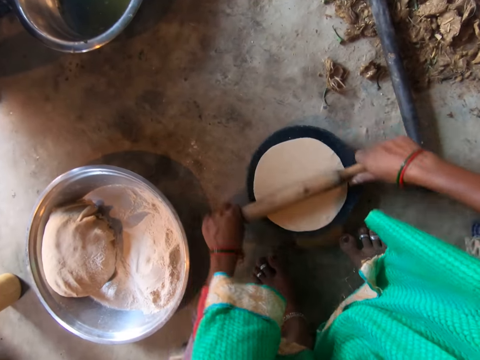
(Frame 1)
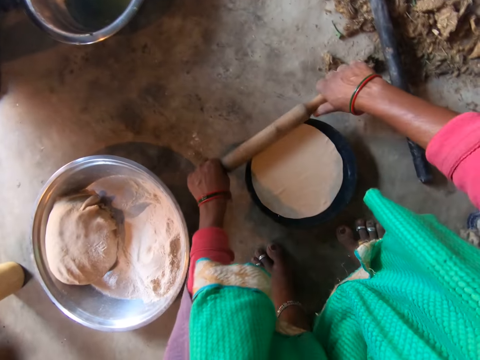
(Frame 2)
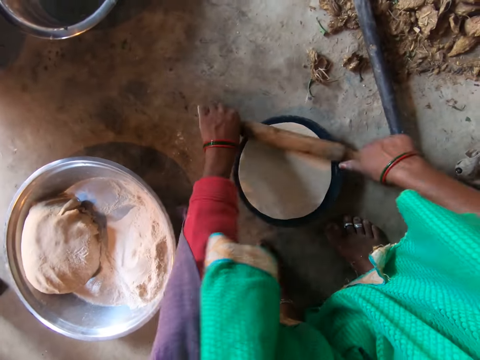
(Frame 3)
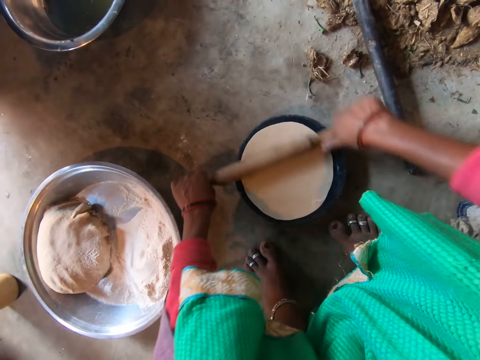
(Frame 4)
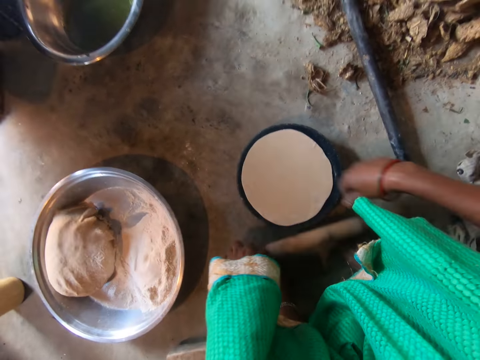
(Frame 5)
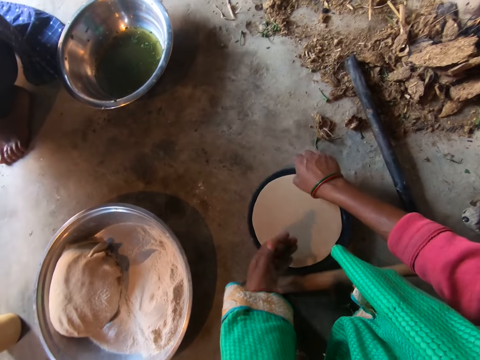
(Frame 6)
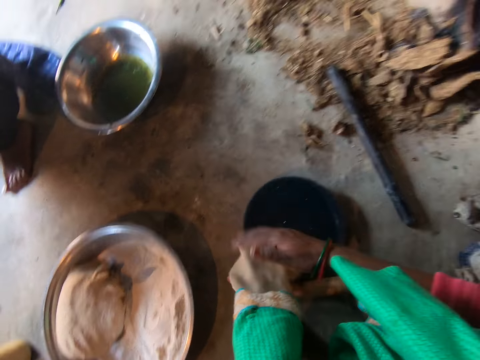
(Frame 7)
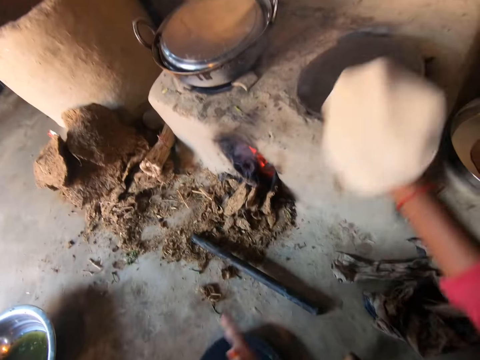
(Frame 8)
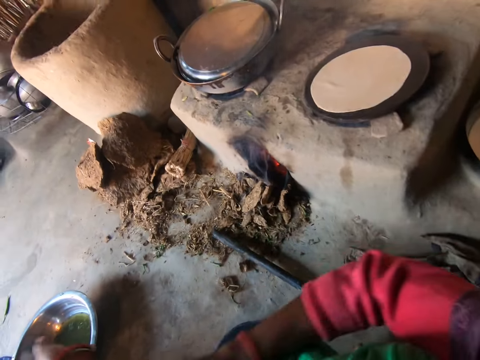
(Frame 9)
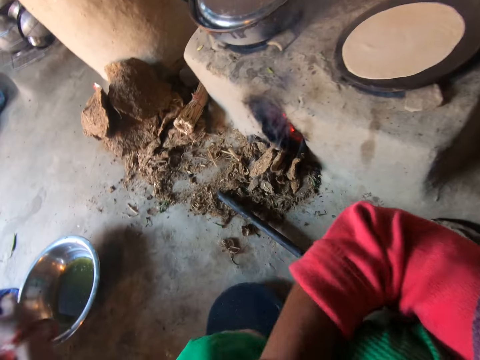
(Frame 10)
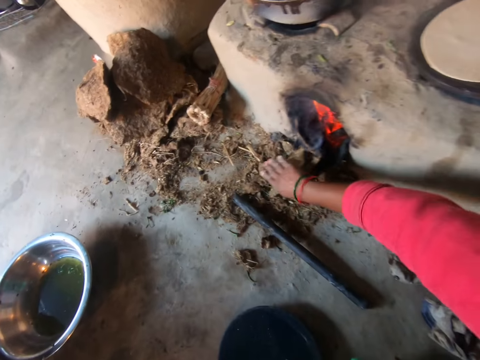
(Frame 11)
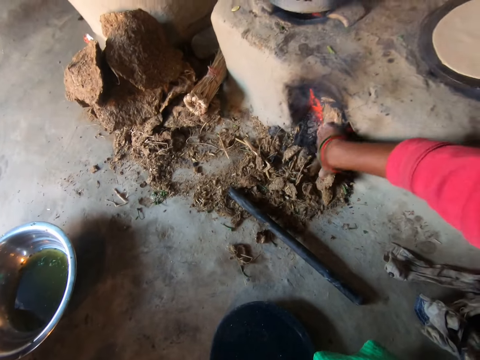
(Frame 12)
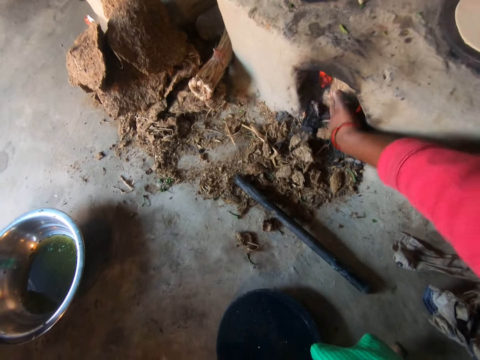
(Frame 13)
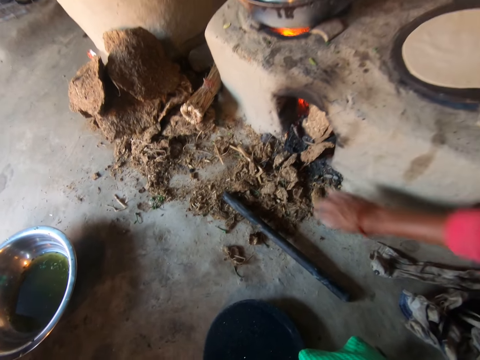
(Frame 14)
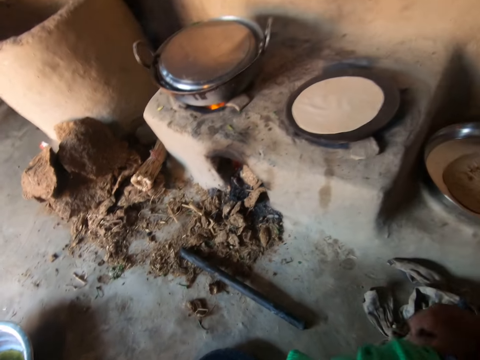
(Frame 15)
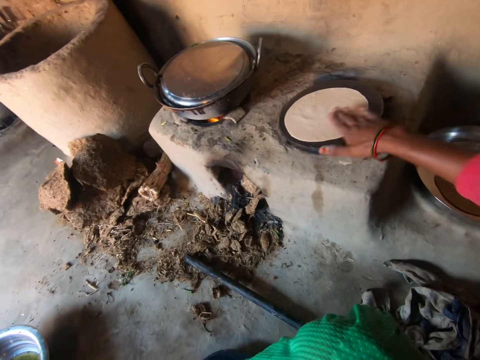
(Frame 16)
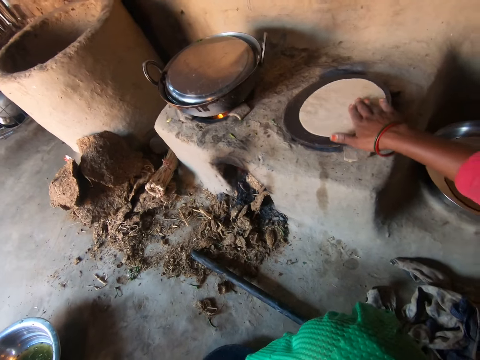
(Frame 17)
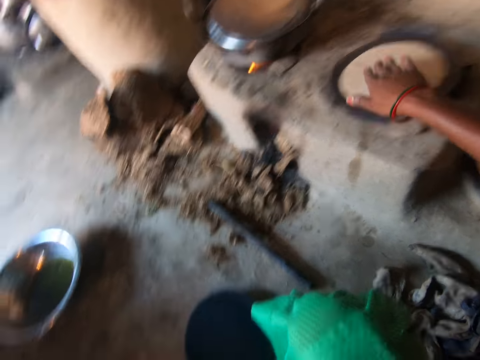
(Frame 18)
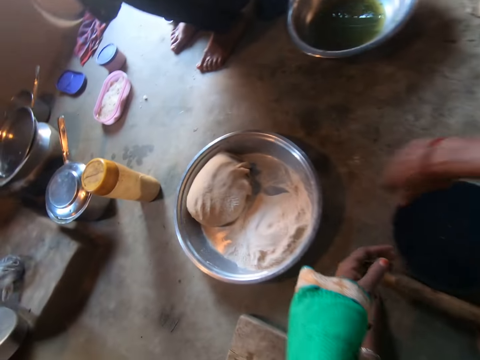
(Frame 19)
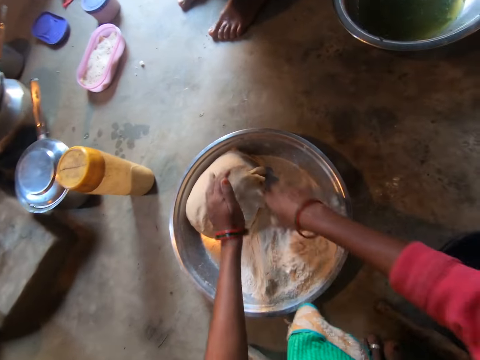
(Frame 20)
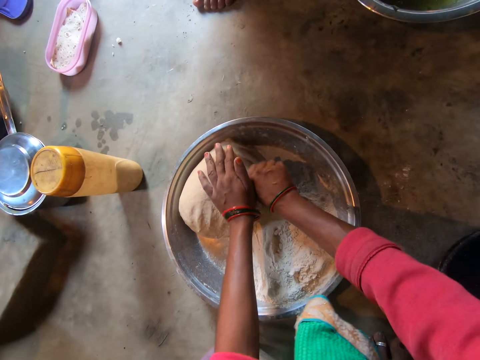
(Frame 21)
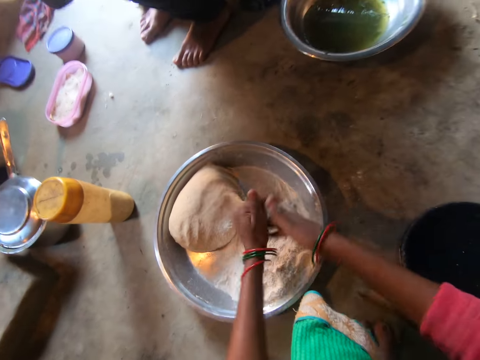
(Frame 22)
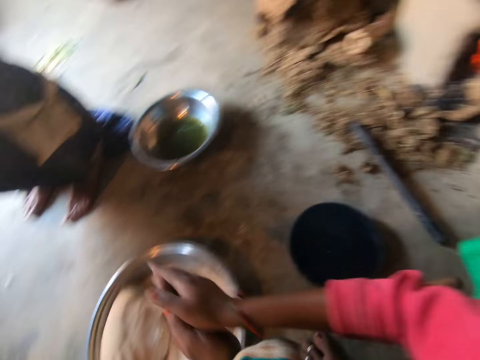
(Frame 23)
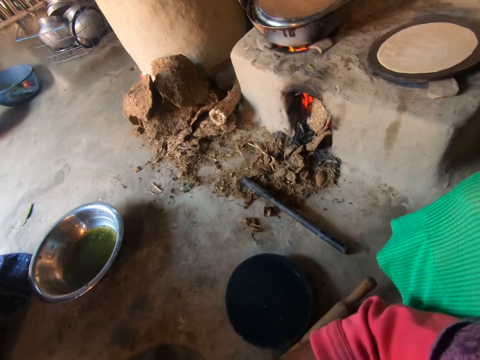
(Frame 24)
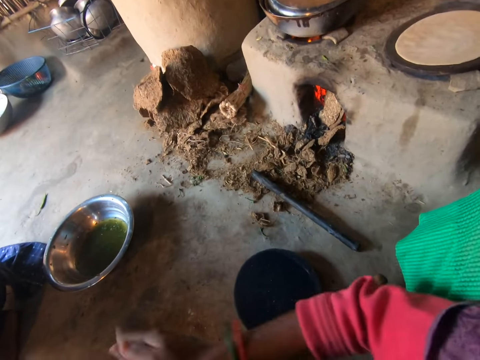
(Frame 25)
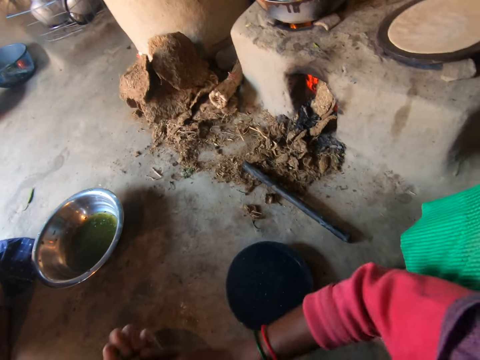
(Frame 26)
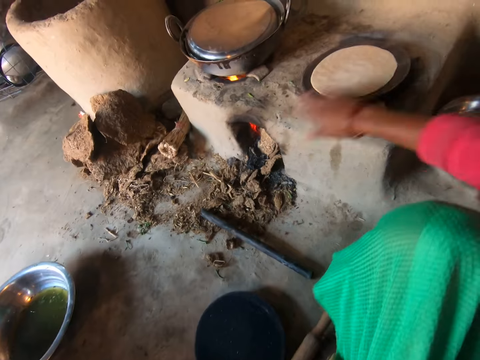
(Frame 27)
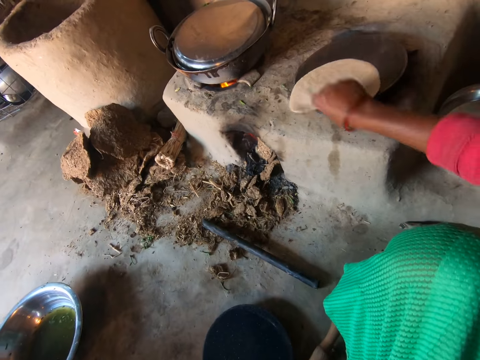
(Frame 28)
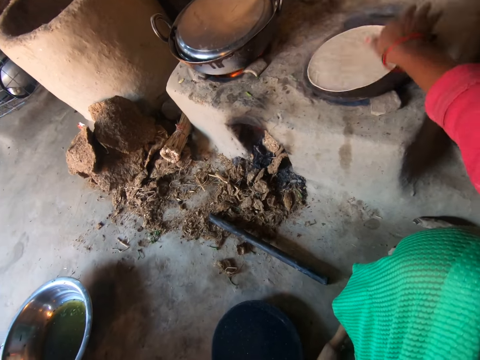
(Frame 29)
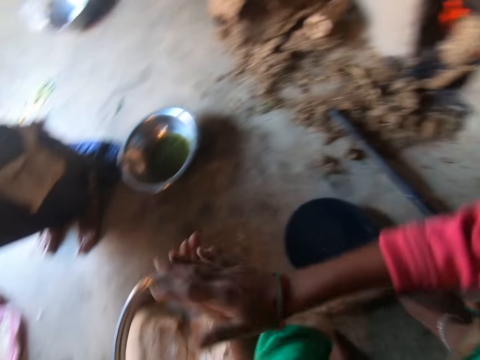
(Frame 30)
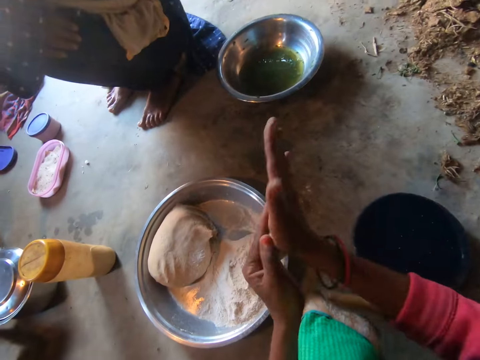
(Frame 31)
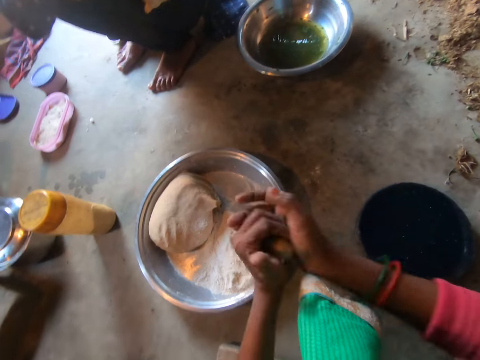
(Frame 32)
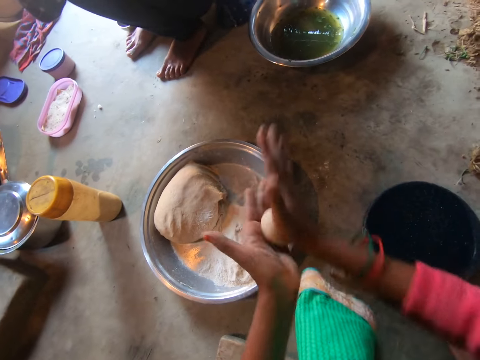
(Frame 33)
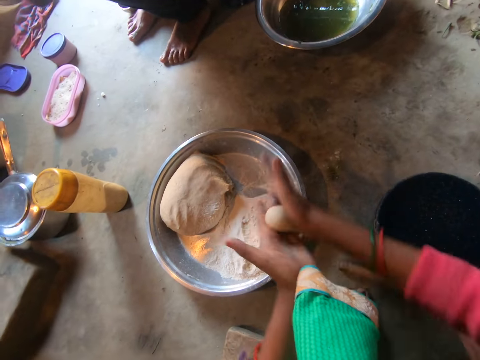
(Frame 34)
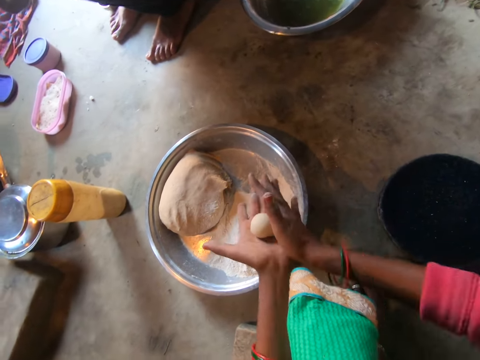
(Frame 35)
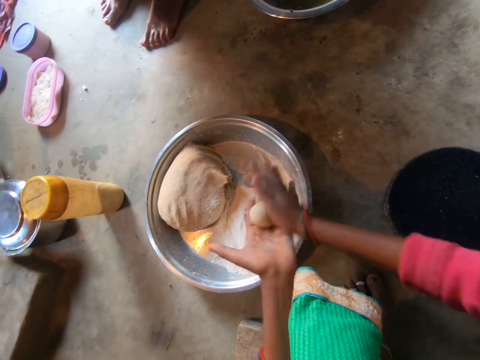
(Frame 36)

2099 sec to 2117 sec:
The camera wearer takes the dough from the board on the floor with her right hand. She places the dough in her right hand on her left hand. She passes the dough in her left hand to her right hand. She drops the dough in her right hand on the frying-pan on the stove. She adjusts her cloth left sleeve with her right hand. She pushes the hay into the furnace beneath the stove with her right hand. She adjusts the firewood. She adjusts the dough on the frying-pan on the stove with her right hand. She cooks chapatti. She touches flour on the tray of dough on the floor with her right hand. She cuts dough from the dough on the tray of dough on the floor with both hands. She rubs the dough in her hands. She rolls the dough. She flips the dough on the frying-pan on the stove with her right hand. She rubs the dough in her hands. She rolls the dough.

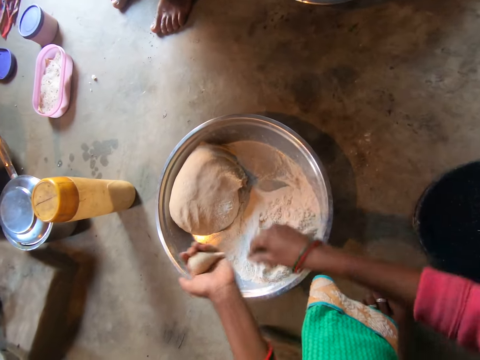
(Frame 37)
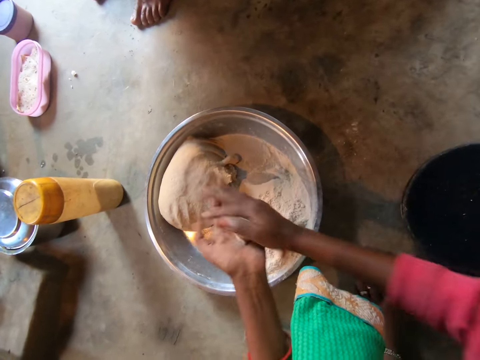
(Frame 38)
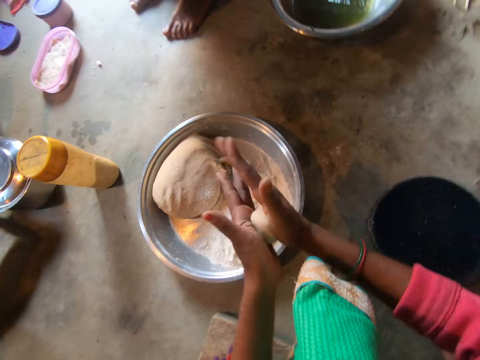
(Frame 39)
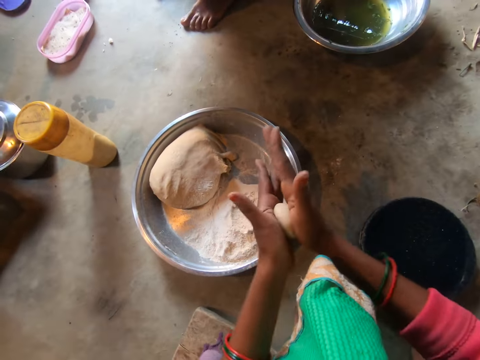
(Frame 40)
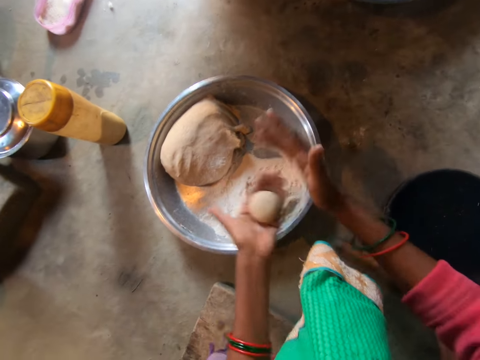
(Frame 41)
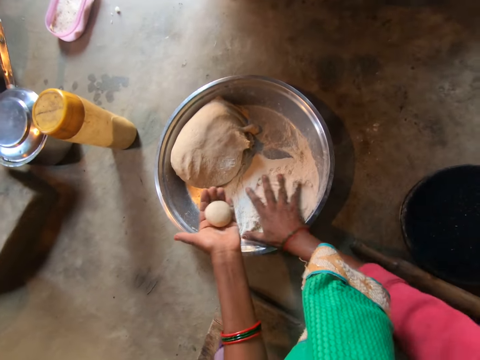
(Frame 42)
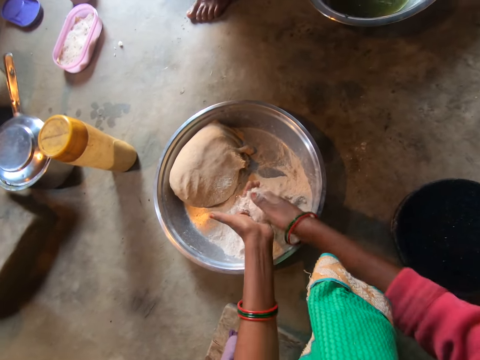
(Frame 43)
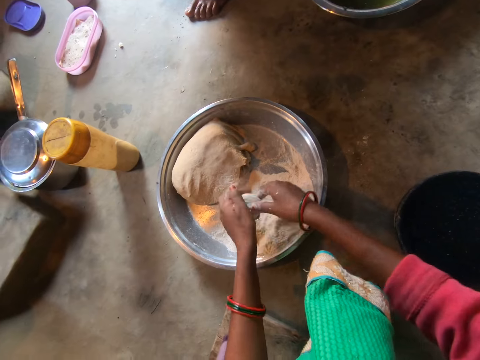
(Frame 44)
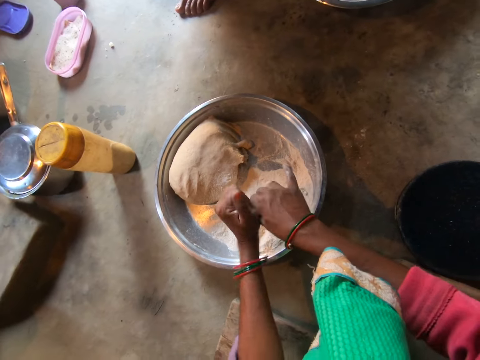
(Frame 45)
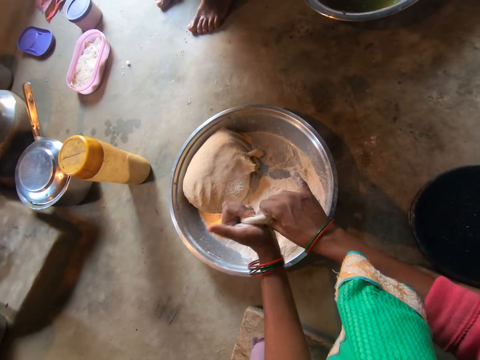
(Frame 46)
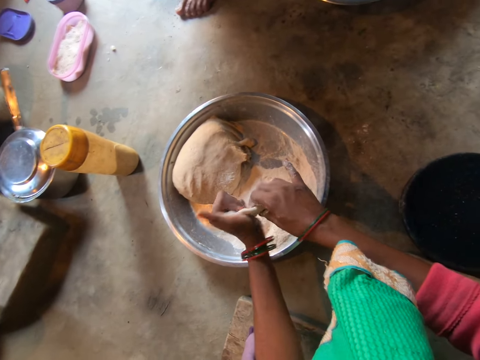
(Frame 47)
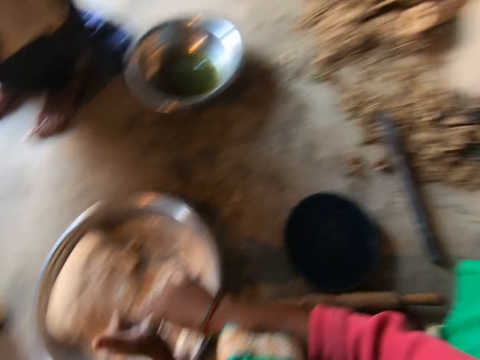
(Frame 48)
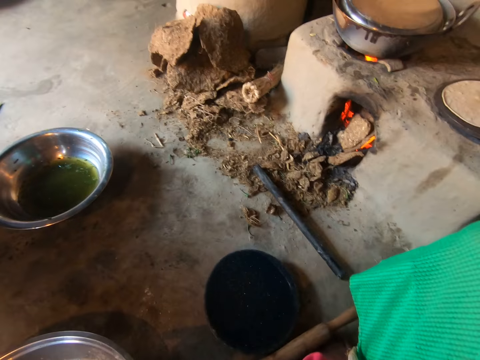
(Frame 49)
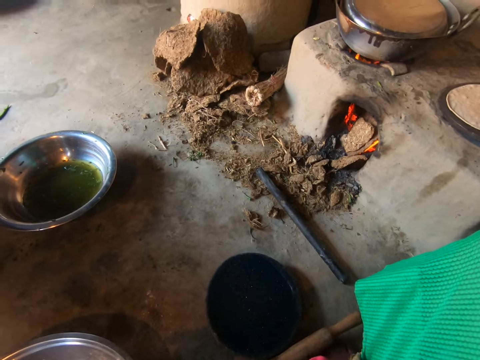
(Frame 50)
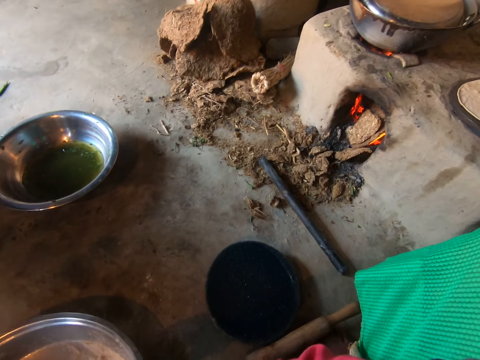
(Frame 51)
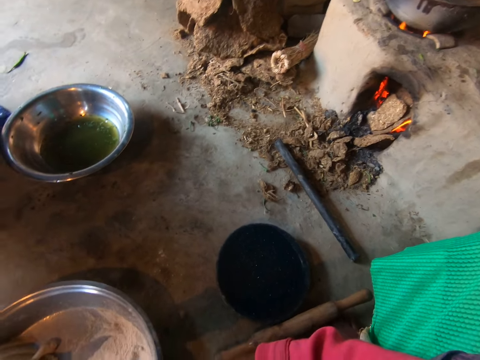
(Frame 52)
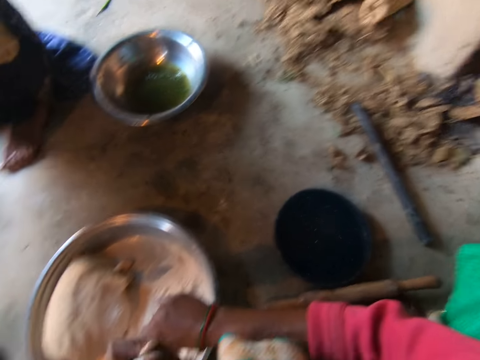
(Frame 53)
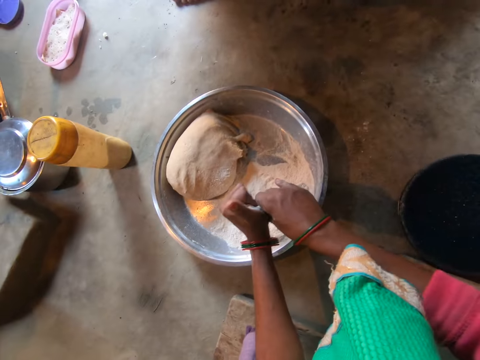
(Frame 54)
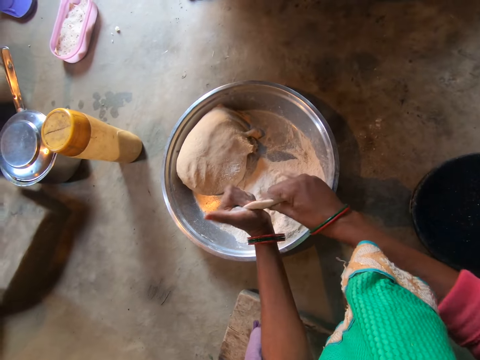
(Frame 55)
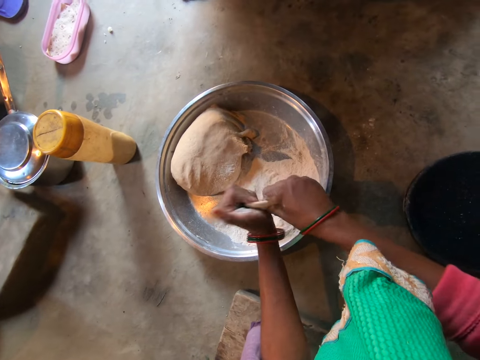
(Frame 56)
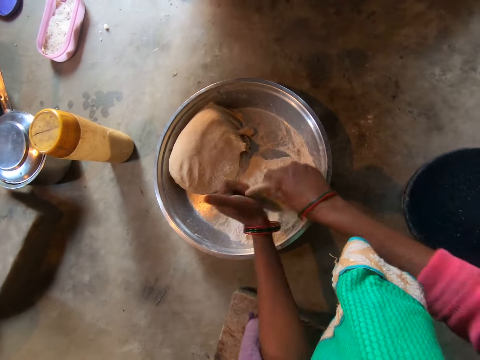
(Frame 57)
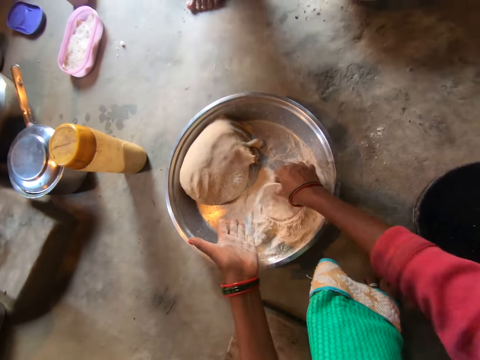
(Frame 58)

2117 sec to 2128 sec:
The camera wearer cuts dough from the dough in her hands with her right hand. She places the dough in her right hand on the dough on the tray of dough on the floor. She rubs the dough in her hands. She takes flour from the tray of dough on the floor with her right hand. She pours the flour in her right hand on the dough in her left hand. She flattens the dough with her hands. She rolls the dough. A woman converses with the camera wearer. The camera wearer drops the dough in her right hand on the flour on the tray of dough on the floor. She takes the dough from the flour on the tray of dough on the floor with her right hand.
